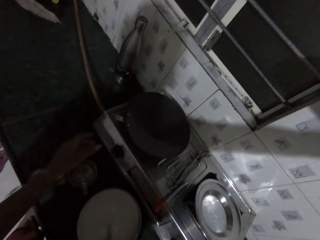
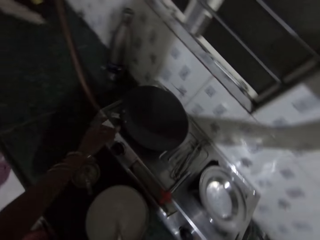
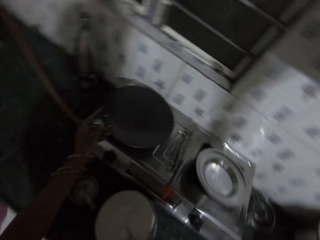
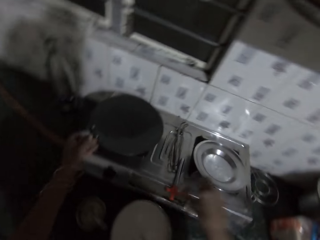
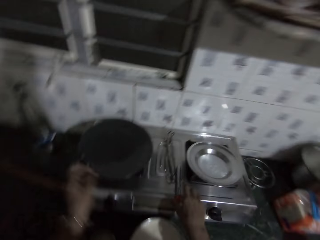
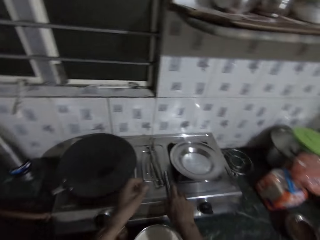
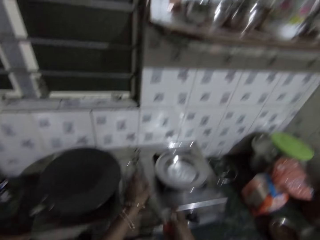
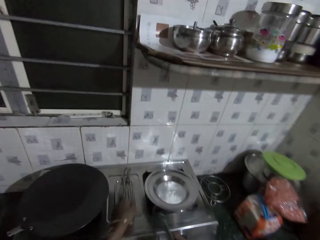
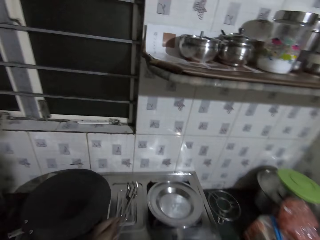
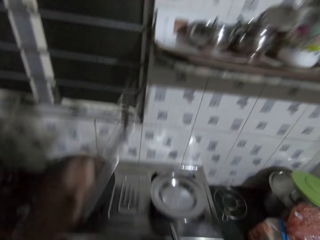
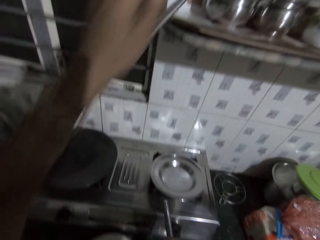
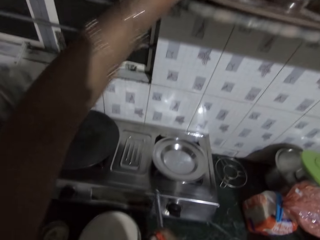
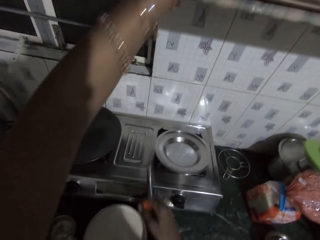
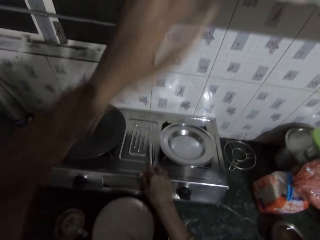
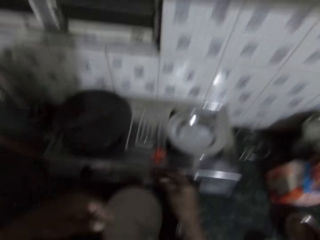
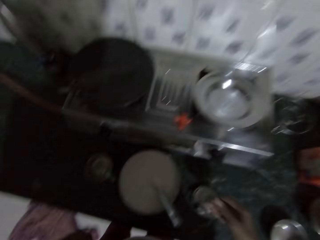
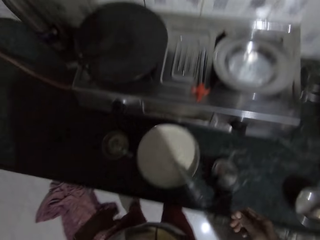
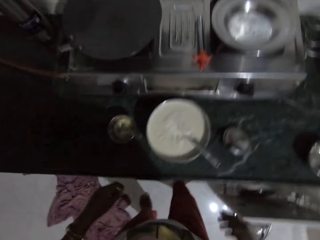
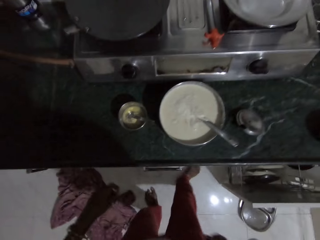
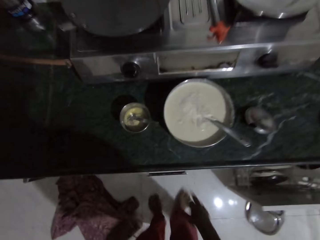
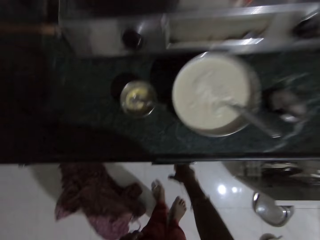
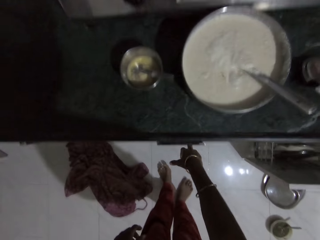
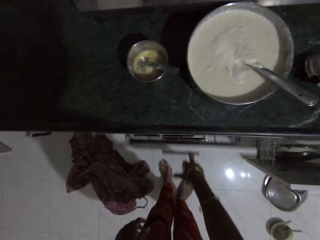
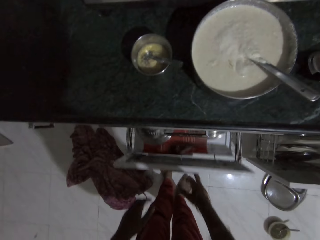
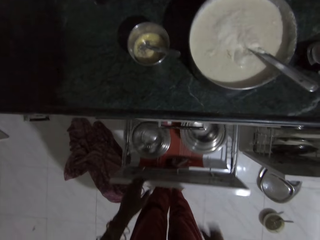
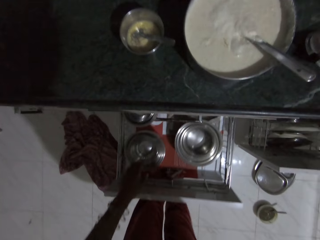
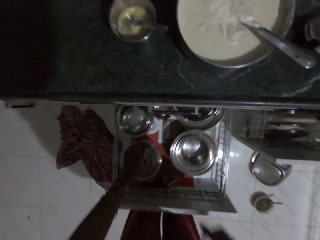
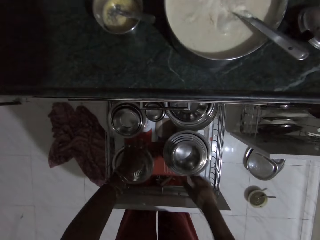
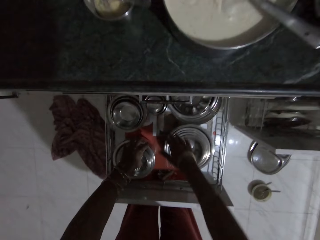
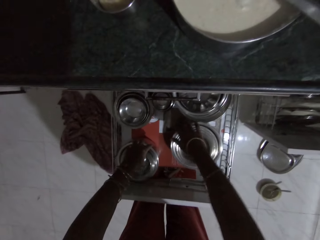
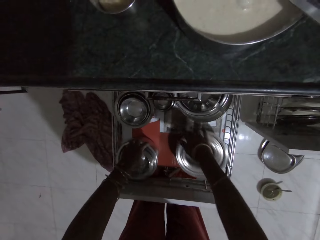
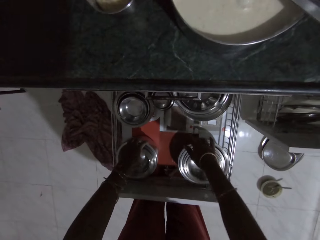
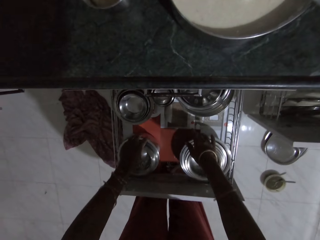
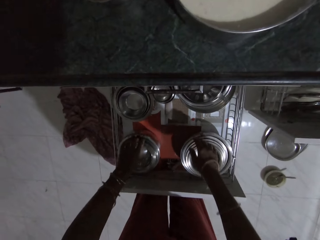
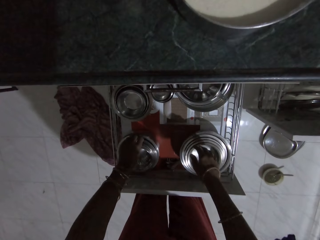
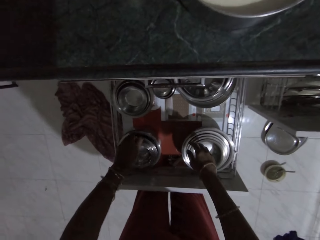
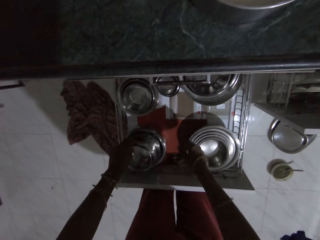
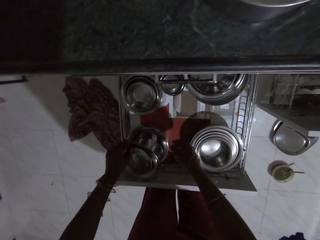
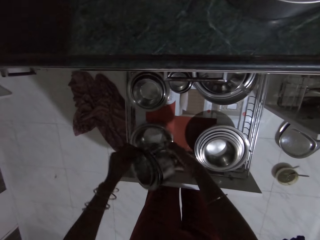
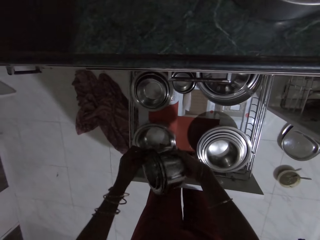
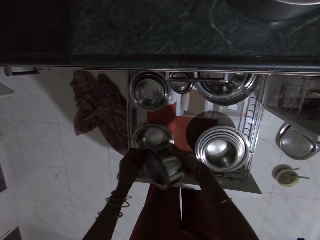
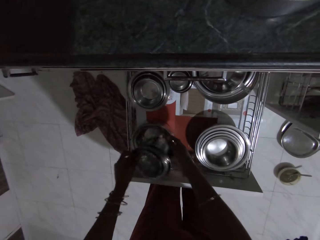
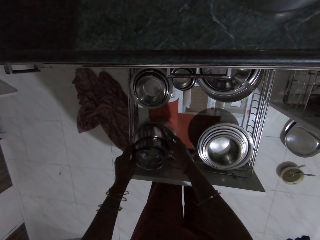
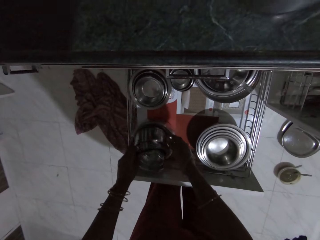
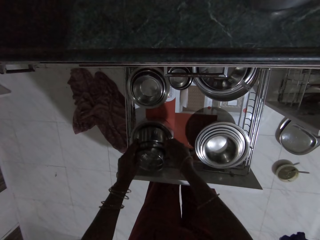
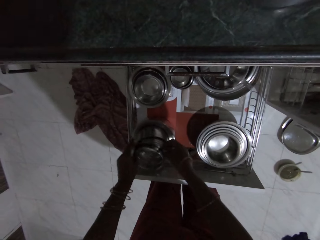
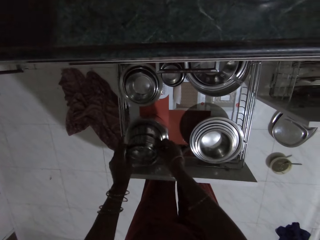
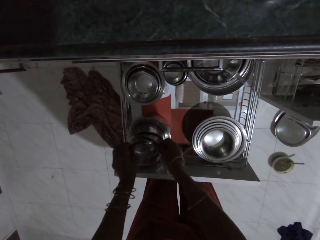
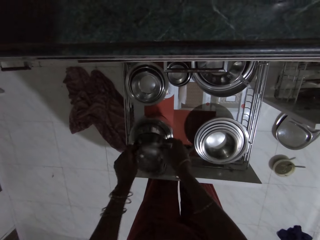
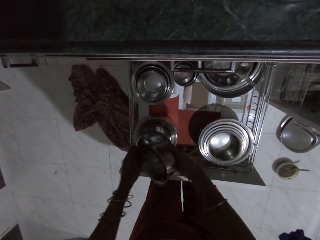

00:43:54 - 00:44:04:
The camera wearer moves the skillet on the cooker with her left hand. She picks up a lighter from the cooker with her right hand. She picks up the pan gripper with her left hand. She touches the pan. She drops the pan gripper on the rack with her left hand. She drops the spoon on the shelf. She drops the lighter on the cooker with her right hand. She opens a drawer with her right middle finger. She moves some plates in the drawer with her left hand. She moves the plates in the drawer with her left hand again. She picks up some plates from the drawer with her left hand. She holds the plates with her hands. She drops the plates in some plates in the drawer with her hands.

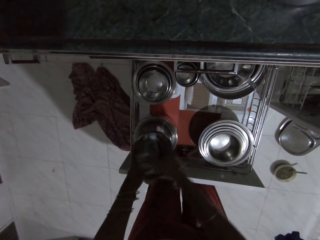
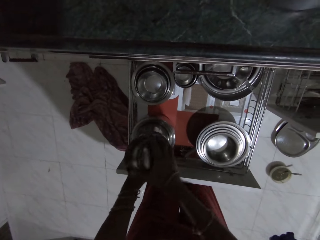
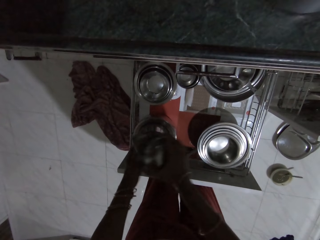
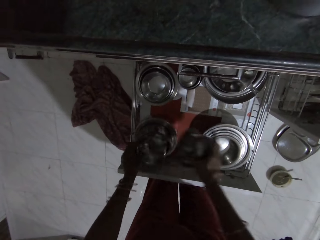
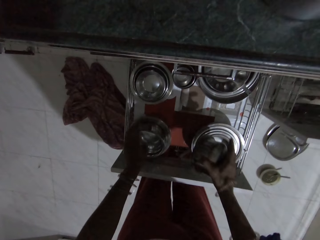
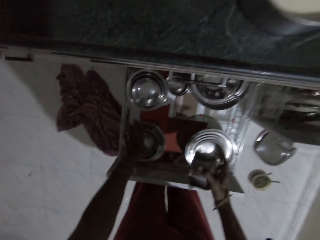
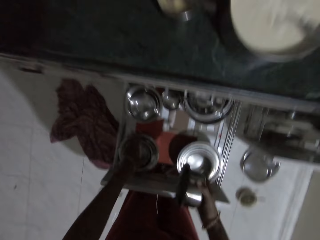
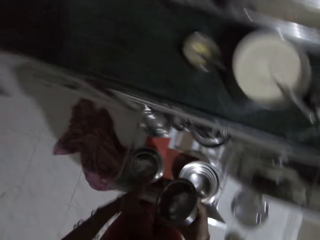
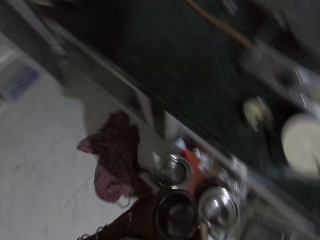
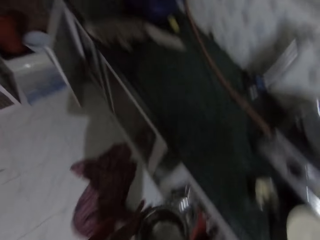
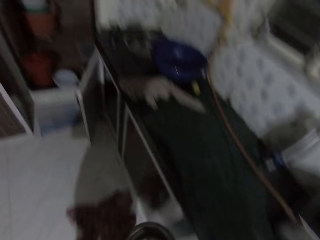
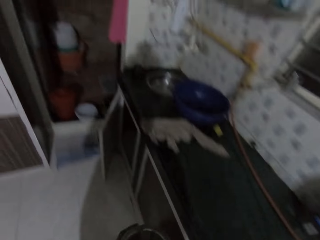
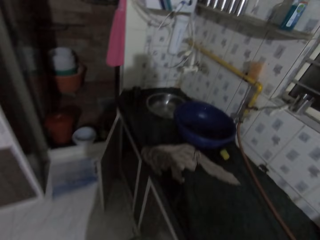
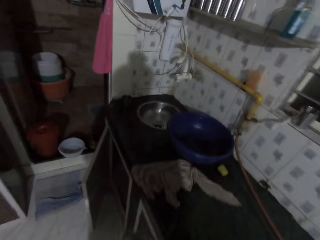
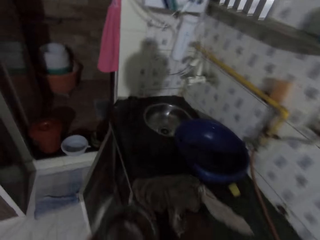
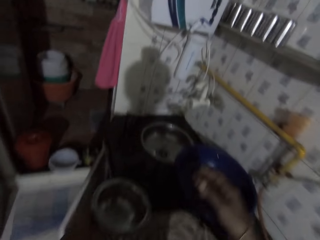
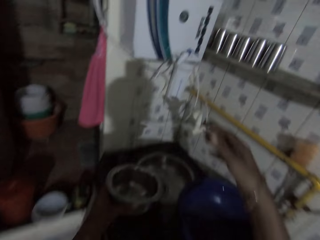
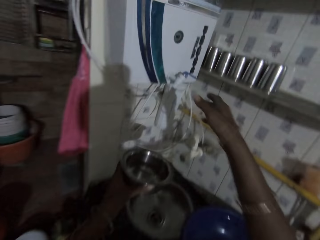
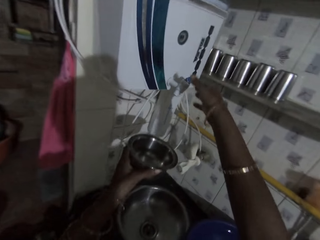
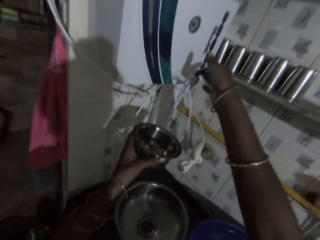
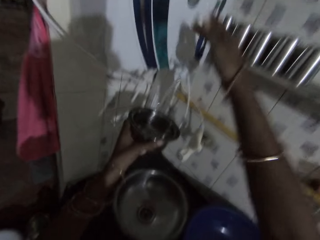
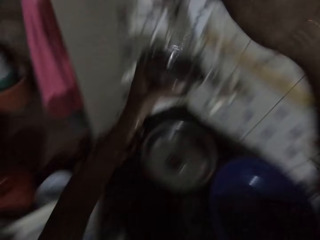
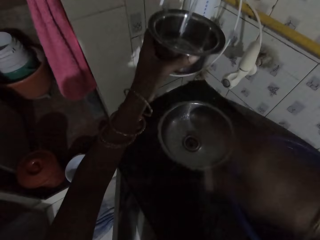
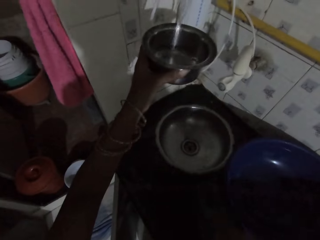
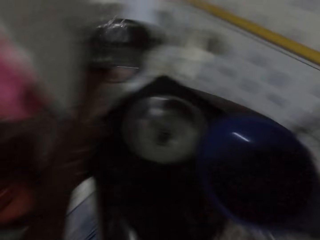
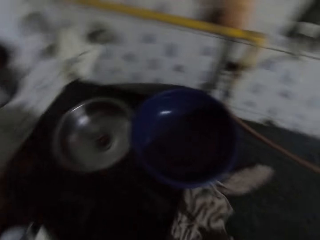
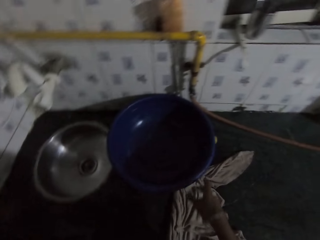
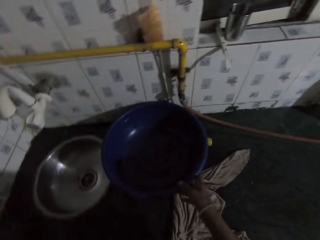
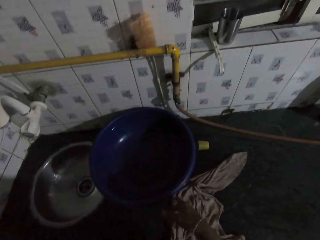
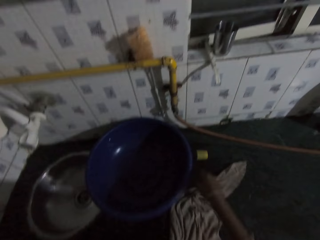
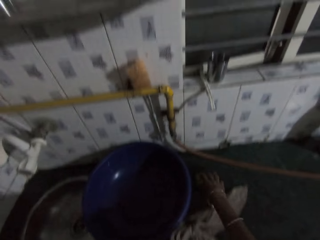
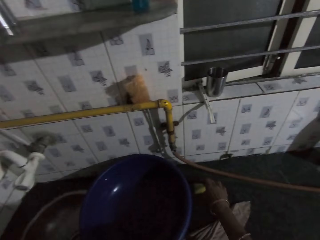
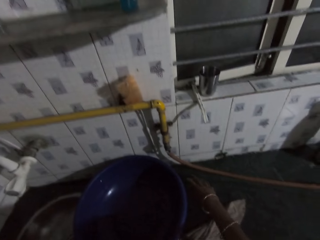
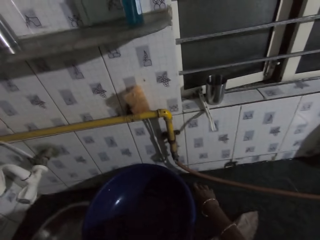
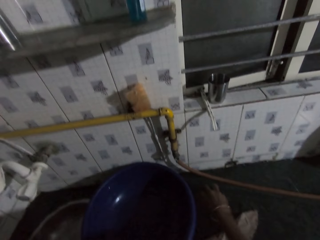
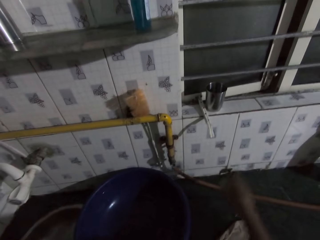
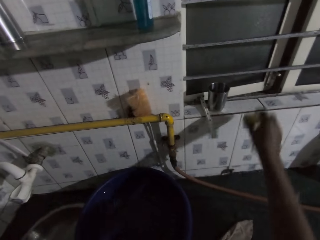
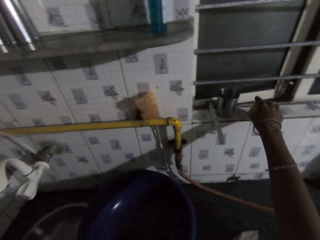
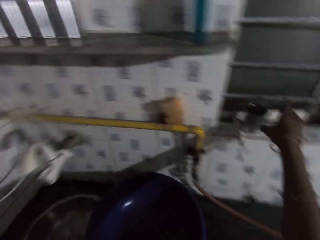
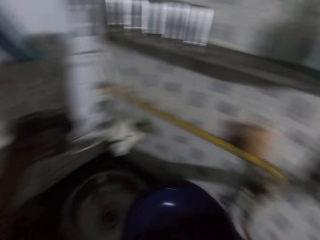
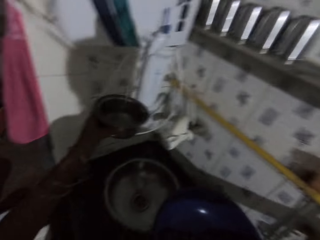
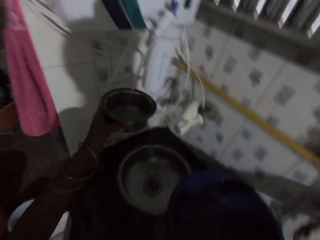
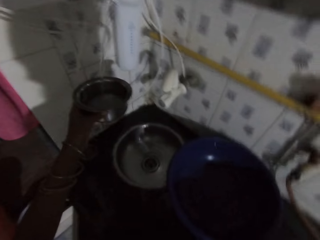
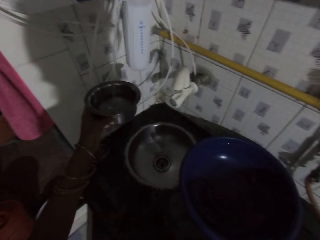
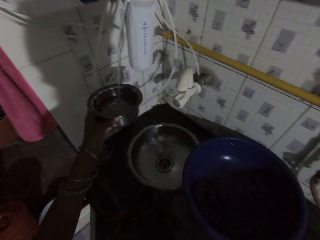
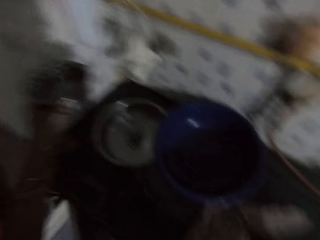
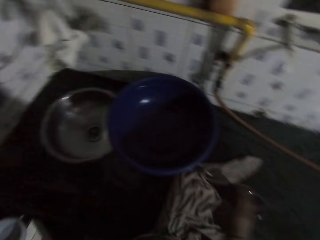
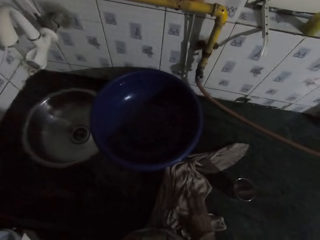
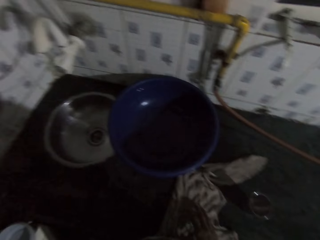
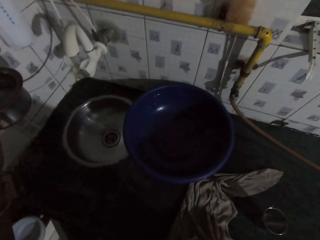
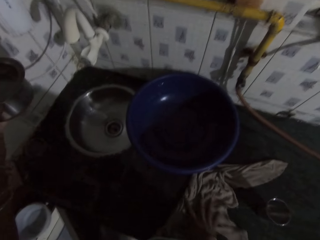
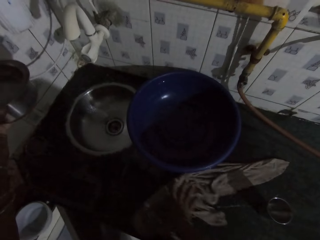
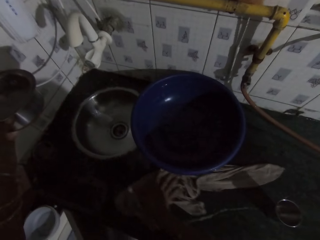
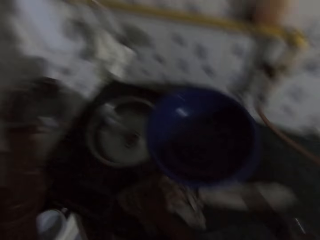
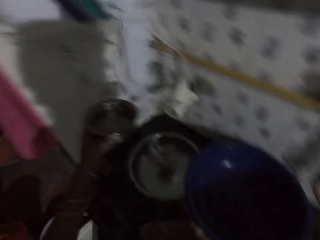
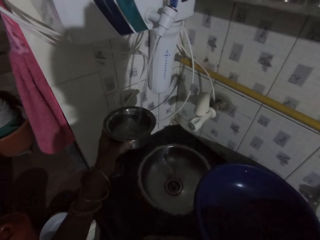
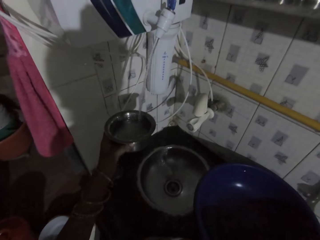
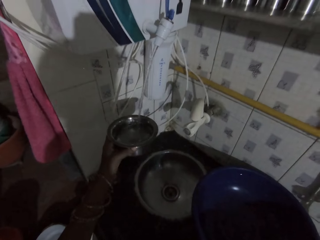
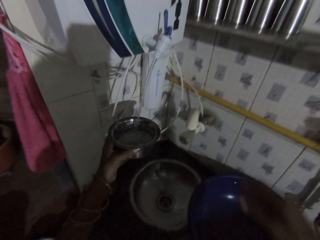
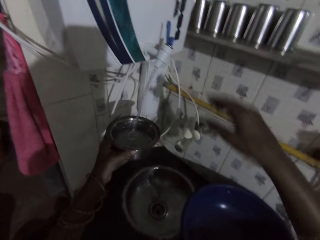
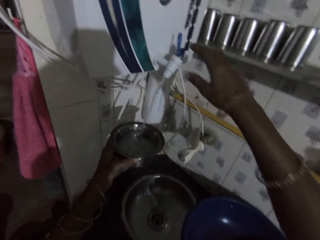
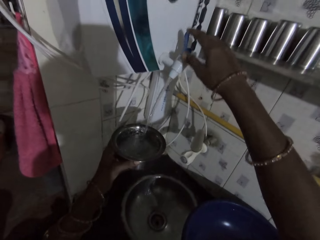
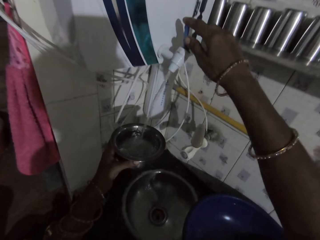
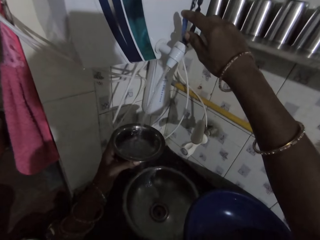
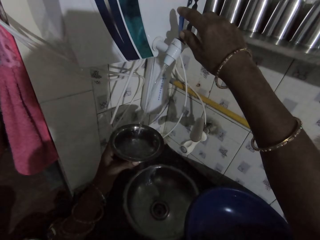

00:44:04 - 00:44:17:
The camera wearer passes a plate from her left hand to her right hand. She drops the plates in the plates in the drawer with her right hand. She pushes the drawer with her right leg. She passes the plate from her right hand to her left hand. She walks. She opens the tap of the water heater with her right hand. She places the plate under the tap of the water heater with her left hand. She fetches water. She moves a plastic bowl on the slab with her right hand. She picks up a plastic cover from the slab with her right hand. She touches a basin. She drops the plastic cover on a window with her right hand. She moves the rag on the slab with her right hand. She fetches water.
